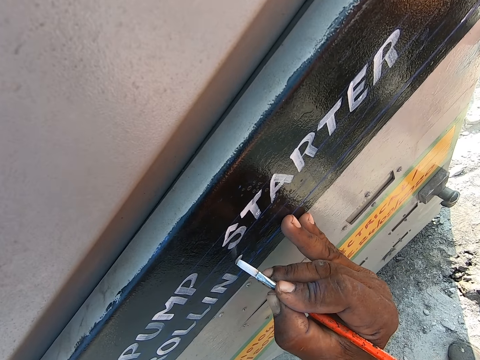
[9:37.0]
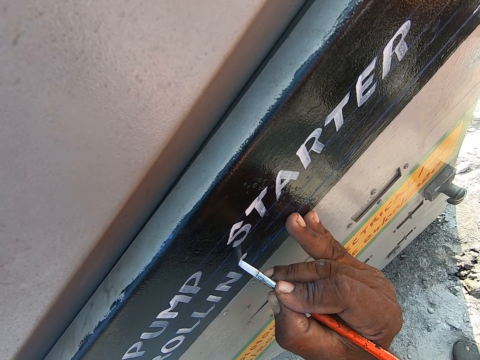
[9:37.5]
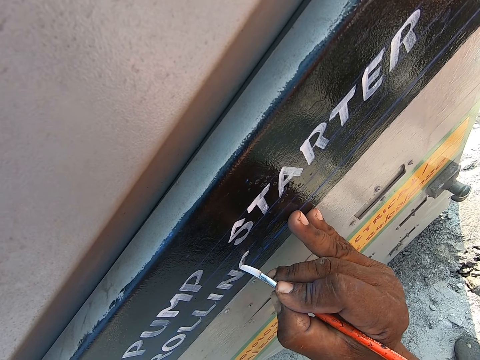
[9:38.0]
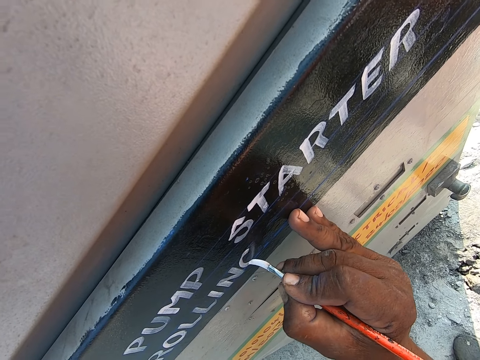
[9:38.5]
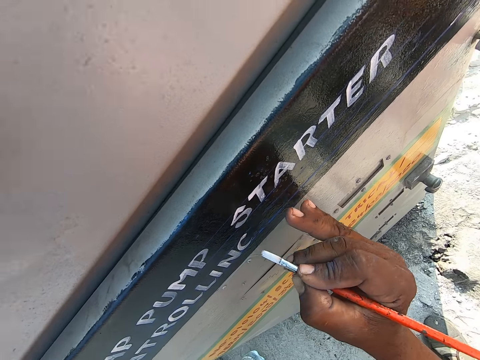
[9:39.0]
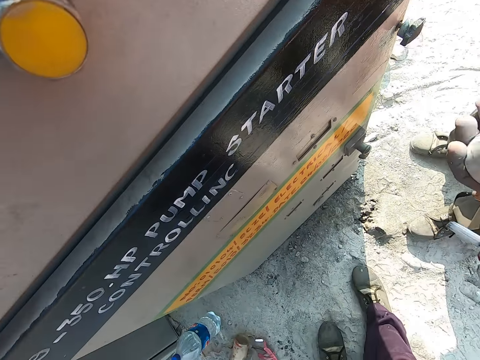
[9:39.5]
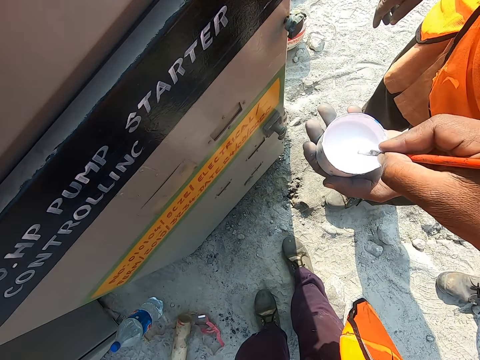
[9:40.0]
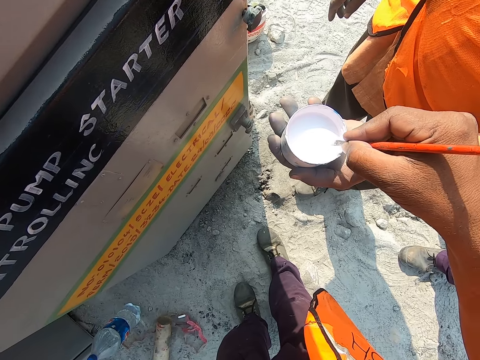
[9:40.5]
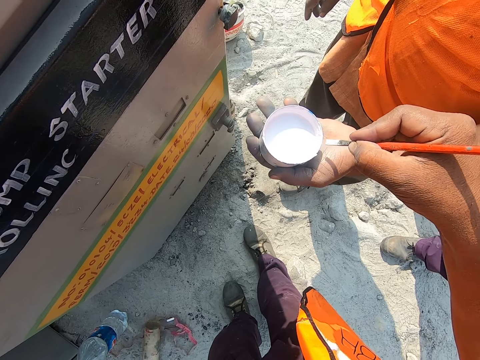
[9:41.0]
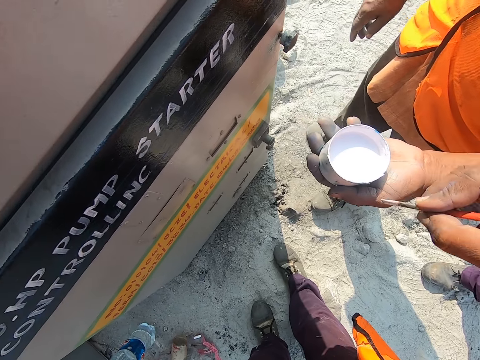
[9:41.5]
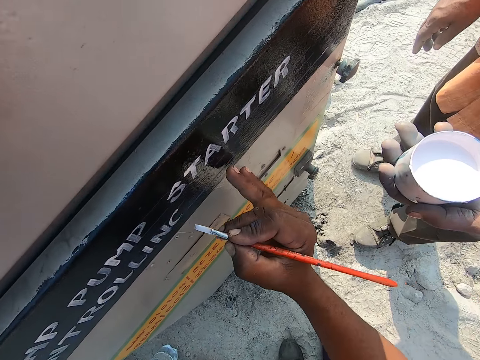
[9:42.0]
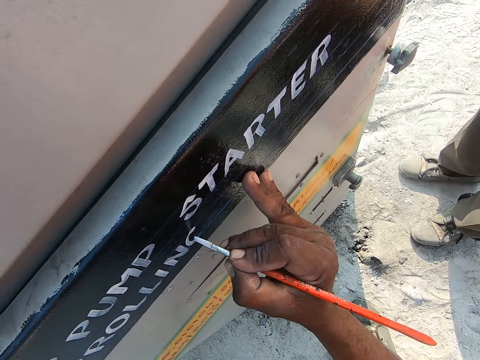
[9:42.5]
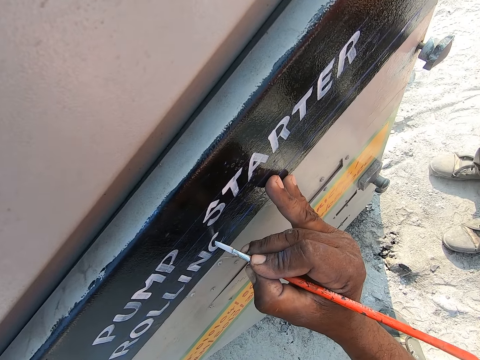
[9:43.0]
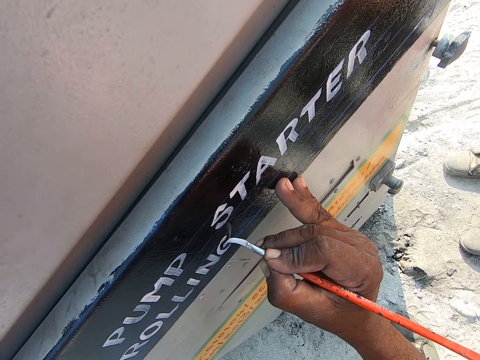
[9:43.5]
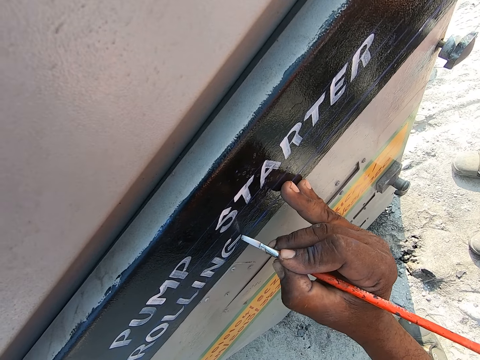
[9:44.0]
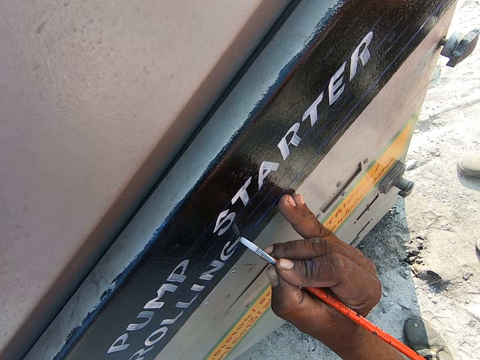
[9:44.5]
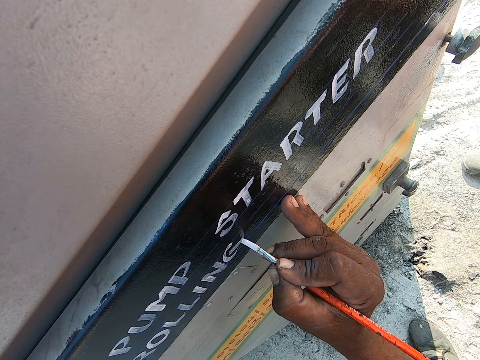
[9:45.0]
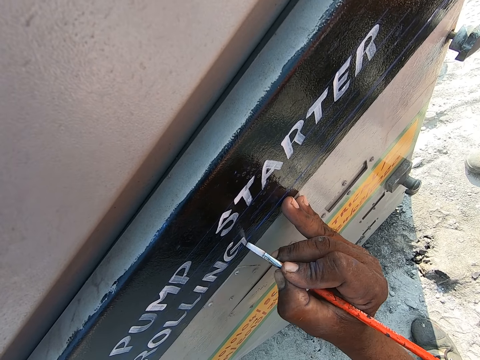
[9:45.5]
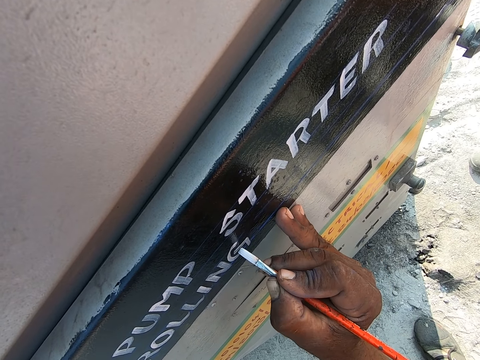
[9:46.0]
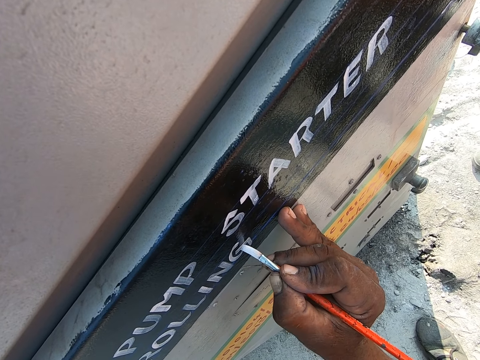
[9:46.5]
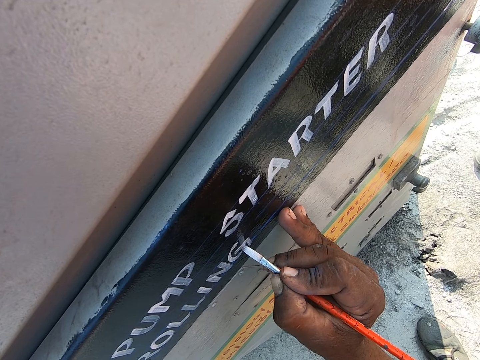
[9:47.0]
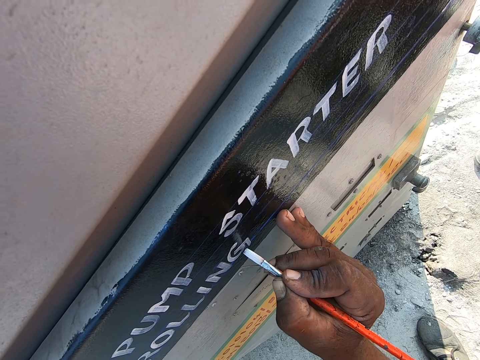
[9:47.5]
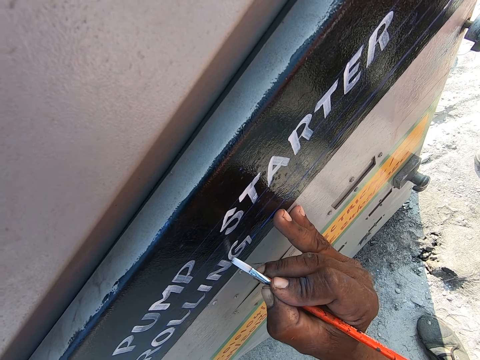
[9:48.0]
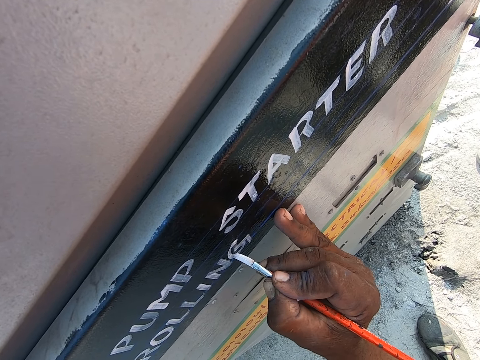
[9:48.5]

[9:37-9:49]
A man passes the paint to the camera wearer. The camera wearer dips the paint brush into the paint in the container. They wipe the paint brush on the paint container. They write on the gasoline pump with the paint brush.

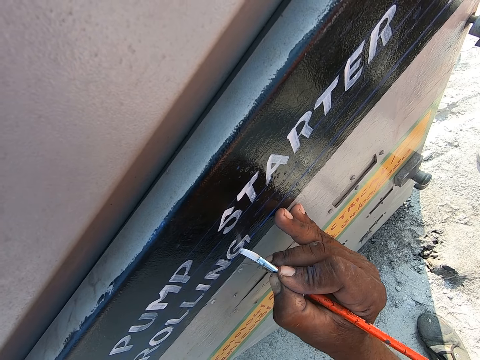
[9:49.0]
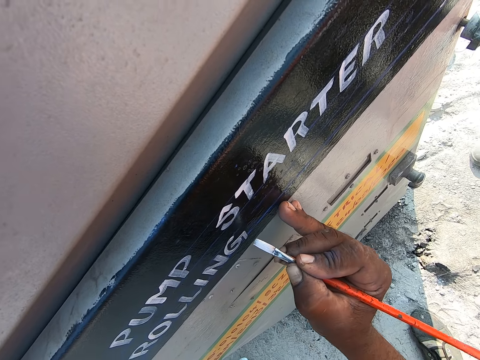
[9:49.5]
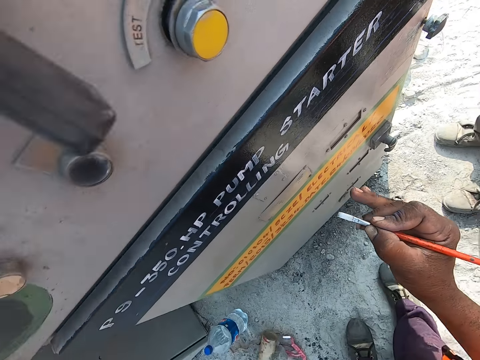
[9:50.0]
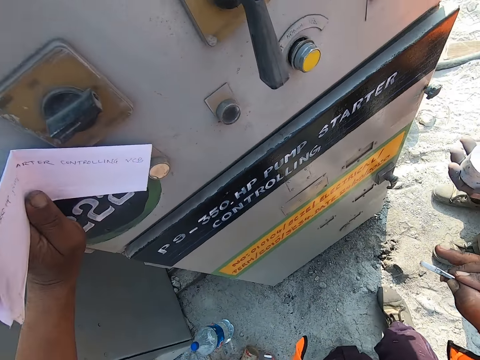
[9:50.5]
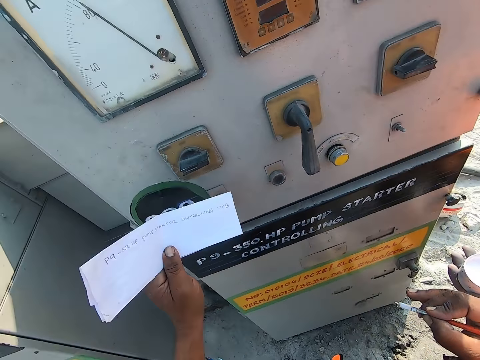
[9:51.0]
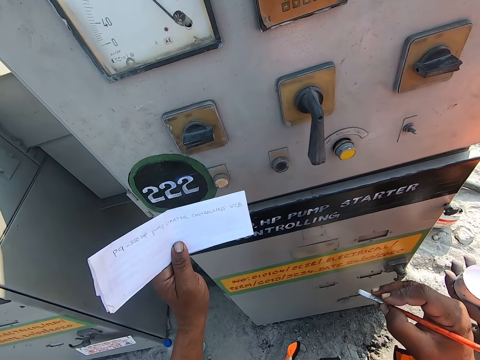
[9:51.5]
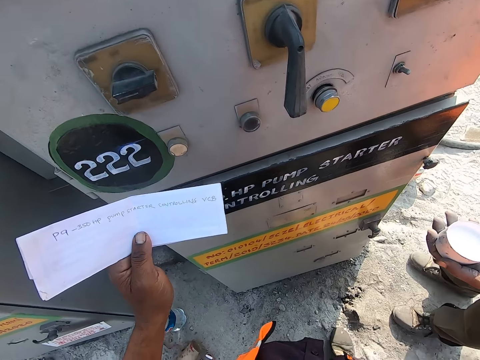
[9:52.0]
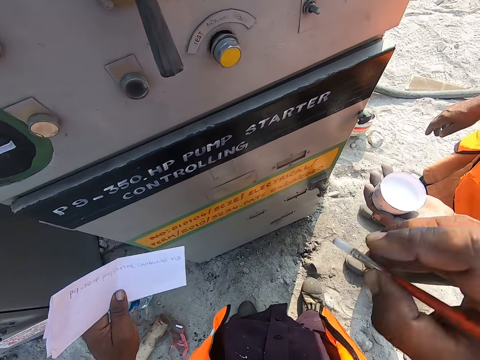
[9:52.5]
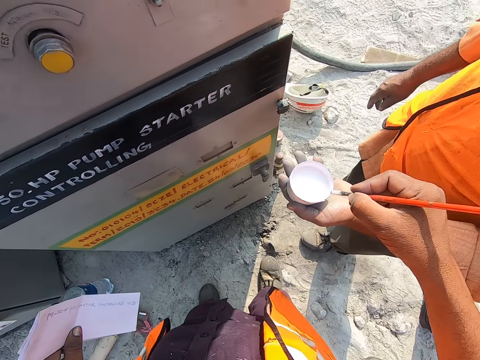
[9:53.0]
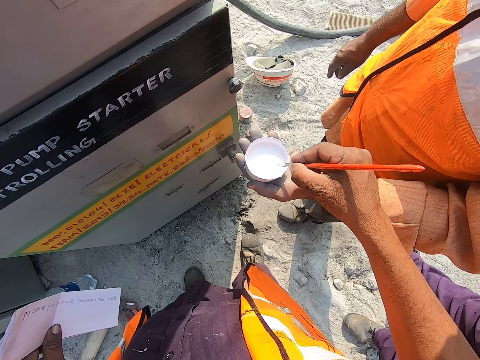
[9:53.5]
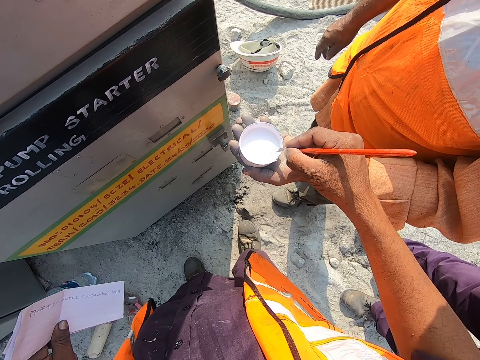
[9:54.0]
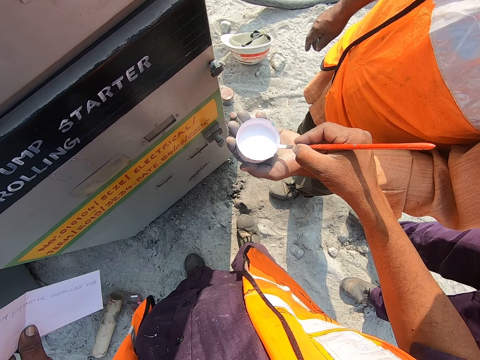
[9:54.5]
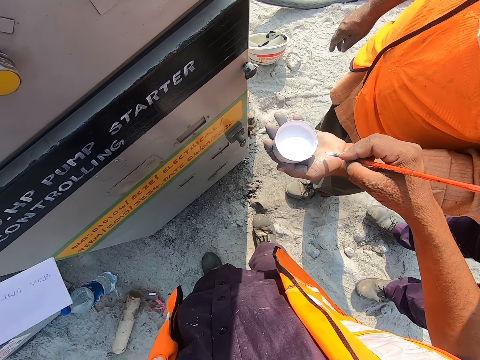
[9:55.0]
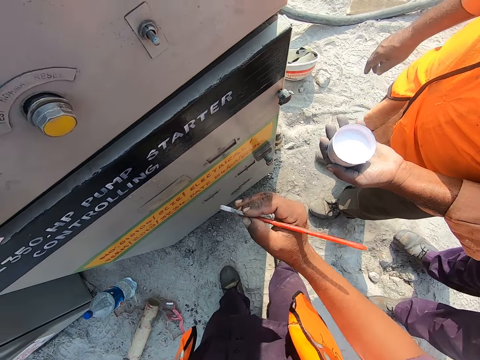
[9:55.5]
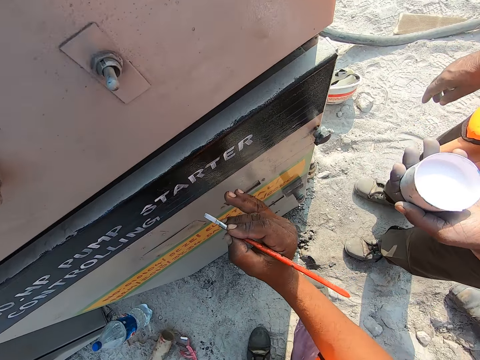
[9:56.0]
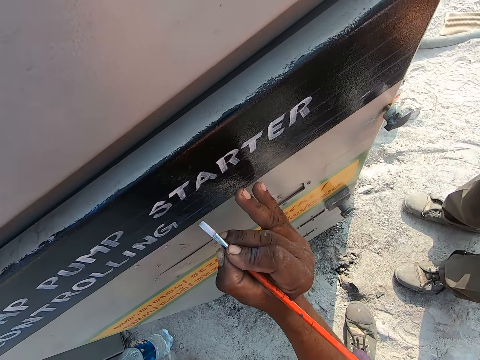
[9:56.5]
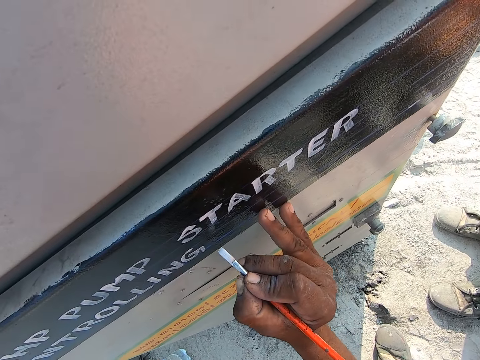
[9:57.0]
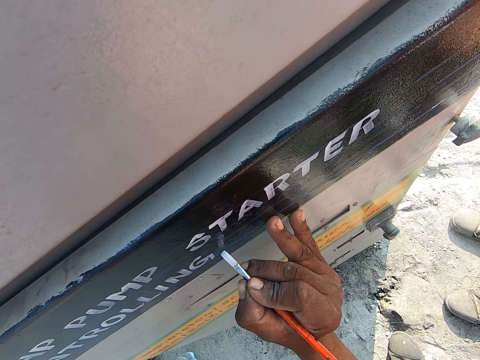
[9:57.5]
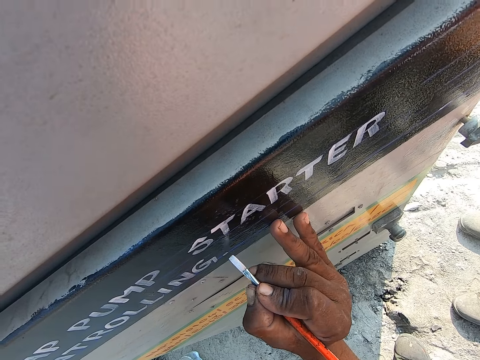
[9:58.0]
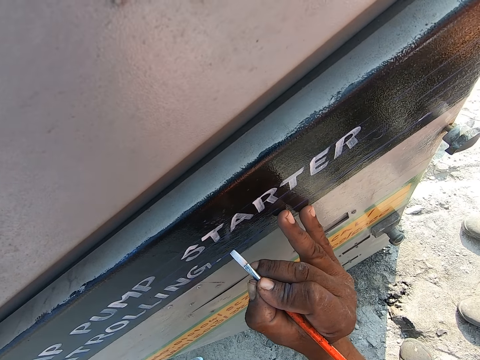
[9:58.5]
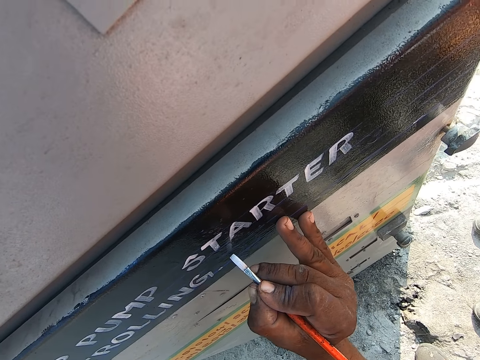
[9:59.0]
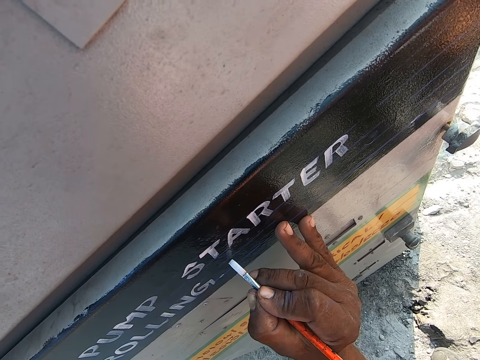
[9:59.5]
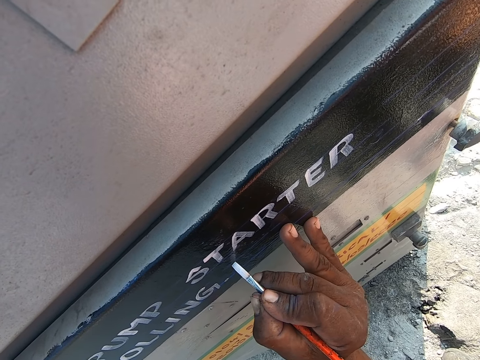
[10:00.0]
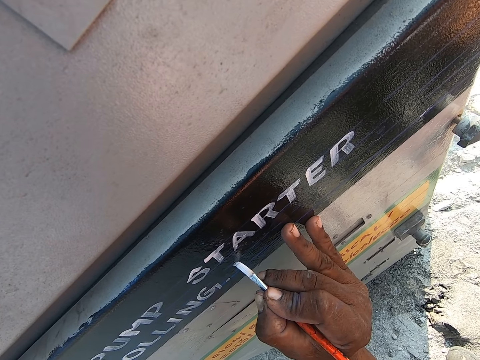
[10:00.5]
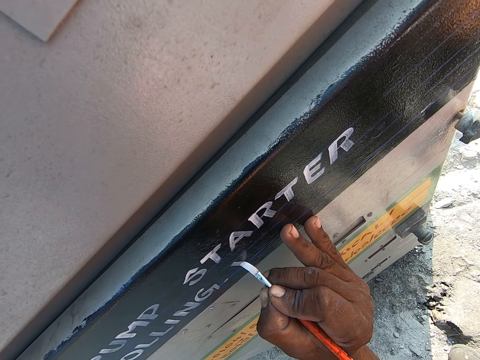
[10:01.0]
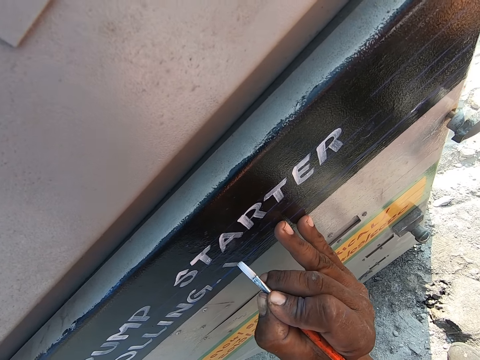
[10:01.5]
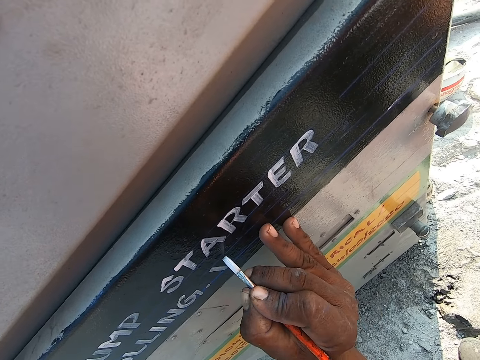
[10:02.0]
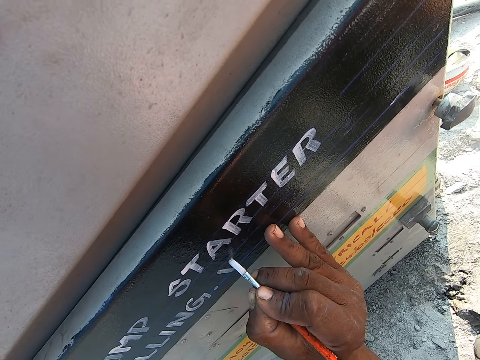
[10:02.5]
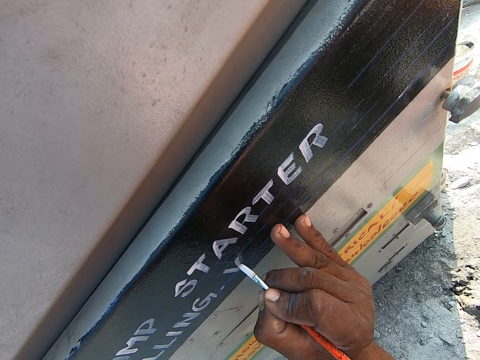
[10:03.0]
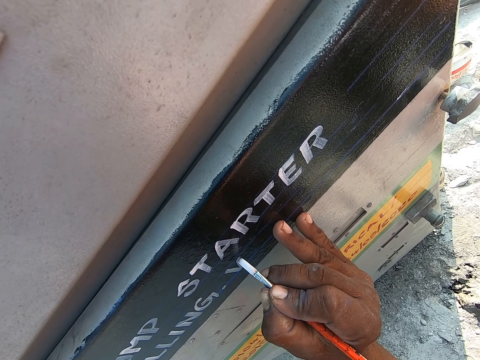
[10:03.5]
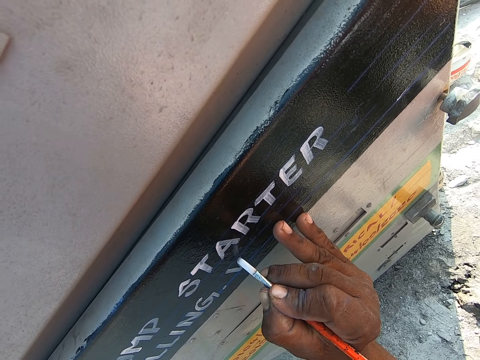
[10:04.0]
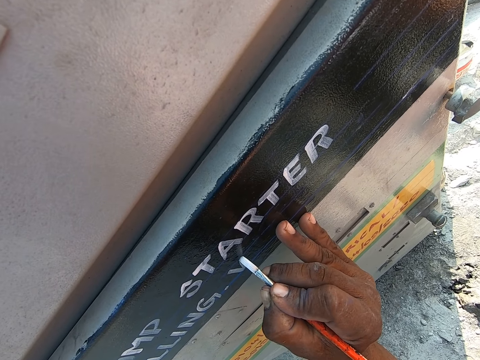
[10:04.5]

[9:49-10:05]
The camera wearer holds a paper with his left hand. He looks at the paper in his left hand. He lifts his right hand up. A man passes the paint to the camera wearer. The camera wearer dips the paint brush into the paint in the container. He wipes the paint brush on the paint container. He writes on the gasoline pump with the paint brush.
